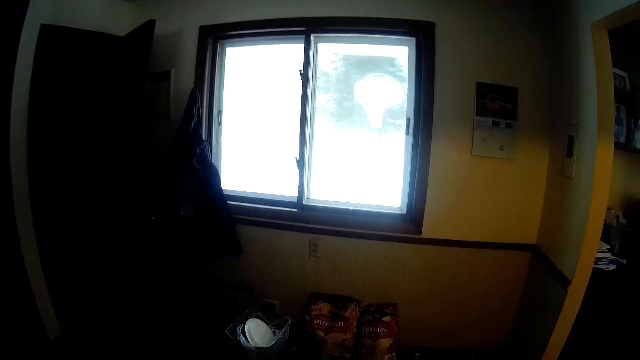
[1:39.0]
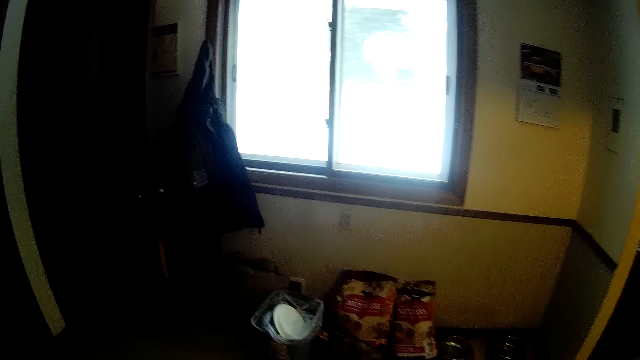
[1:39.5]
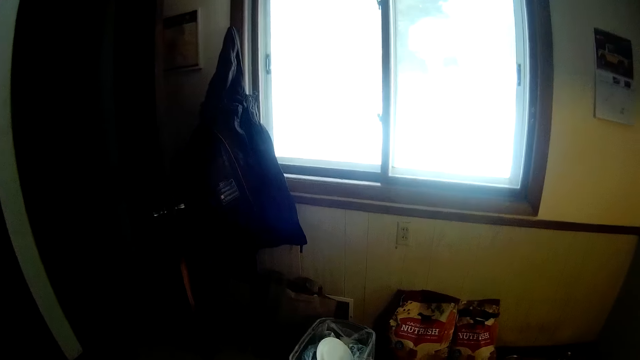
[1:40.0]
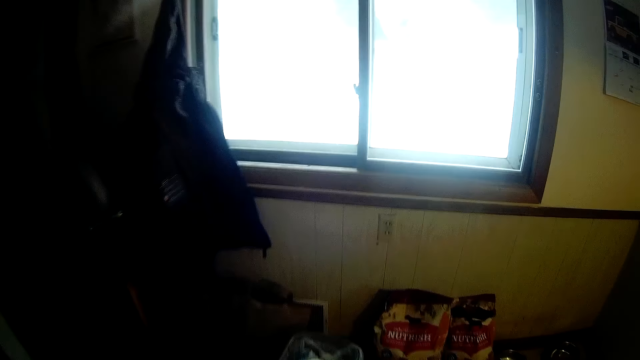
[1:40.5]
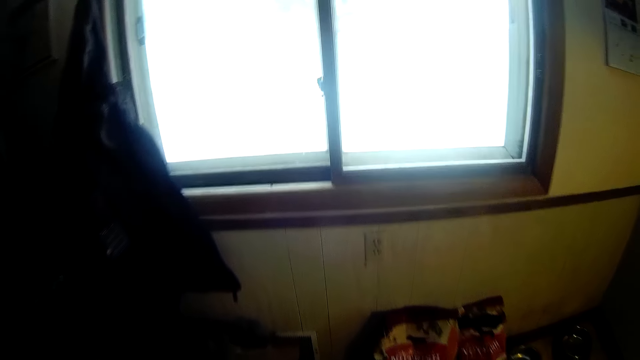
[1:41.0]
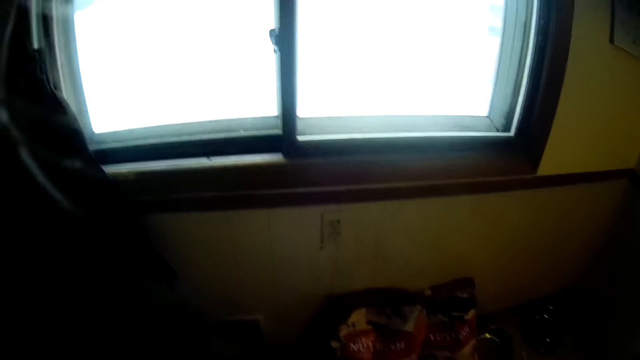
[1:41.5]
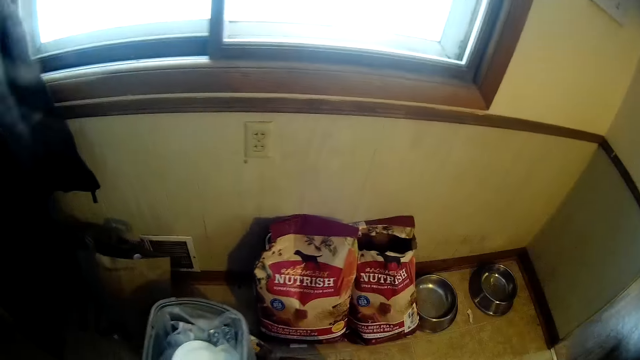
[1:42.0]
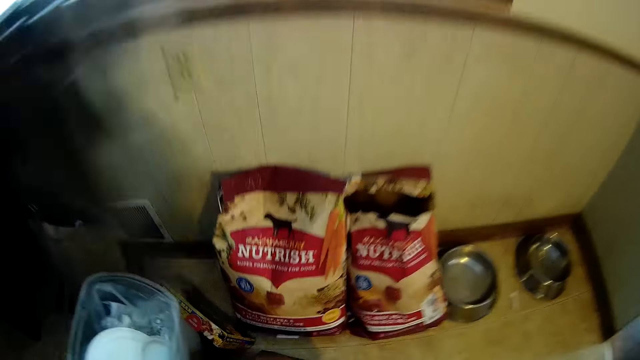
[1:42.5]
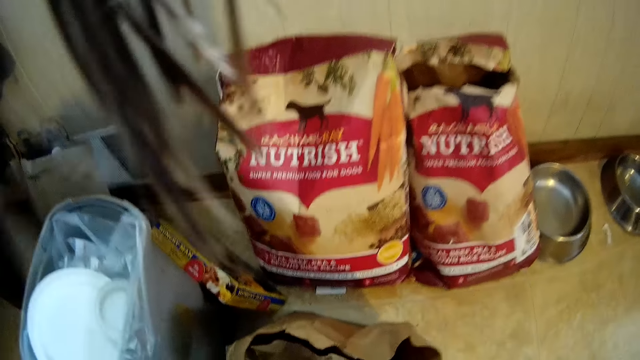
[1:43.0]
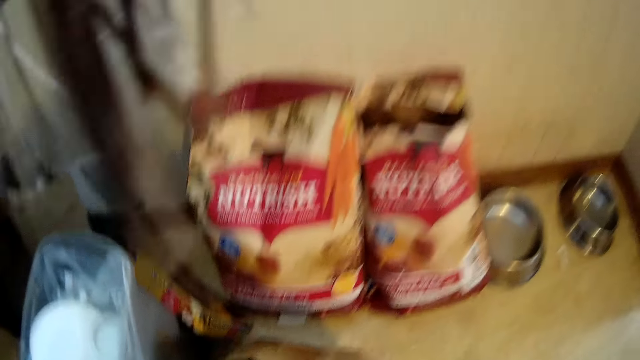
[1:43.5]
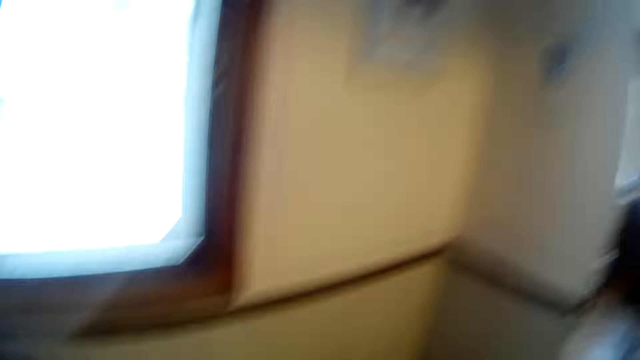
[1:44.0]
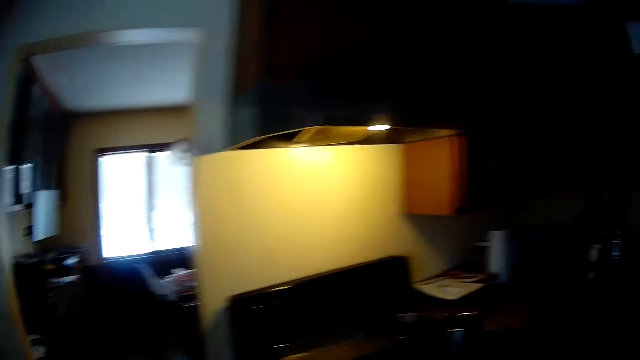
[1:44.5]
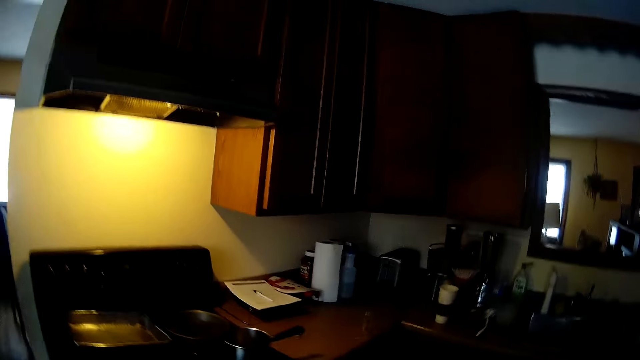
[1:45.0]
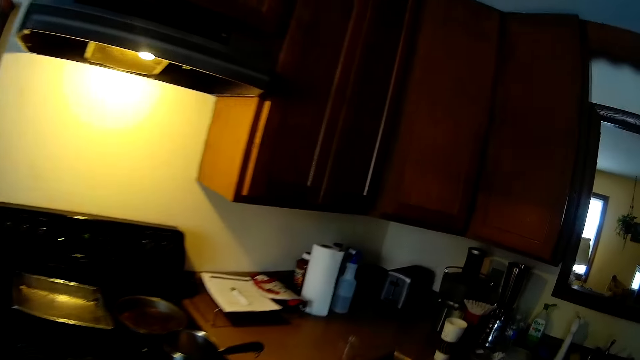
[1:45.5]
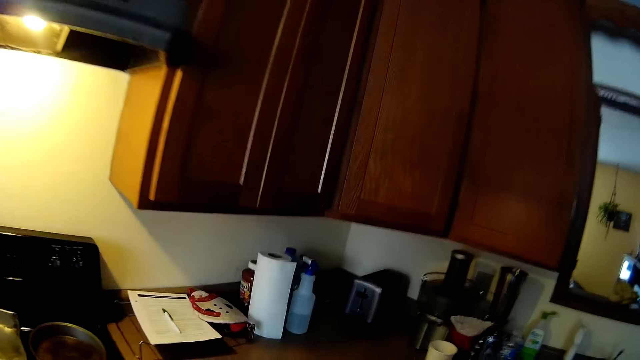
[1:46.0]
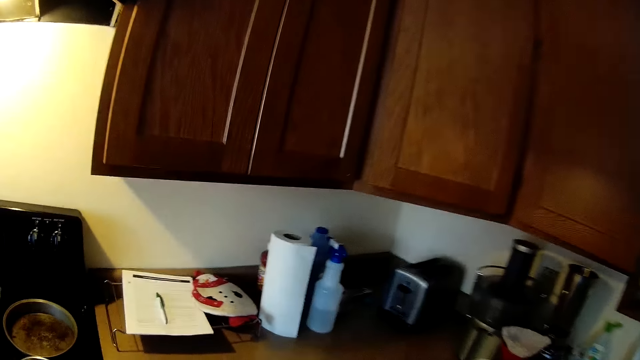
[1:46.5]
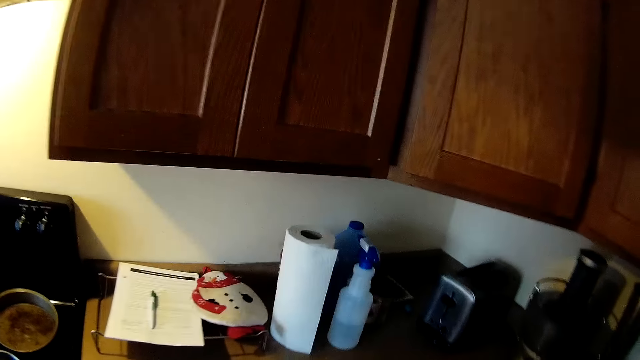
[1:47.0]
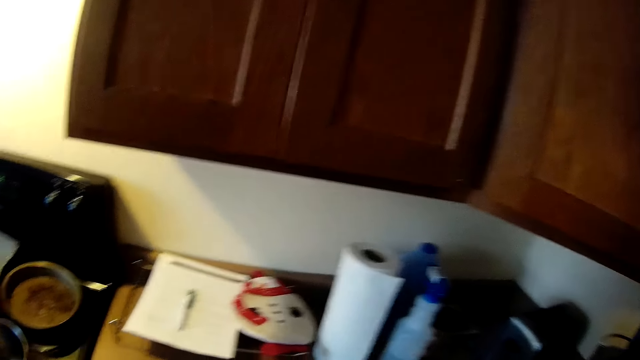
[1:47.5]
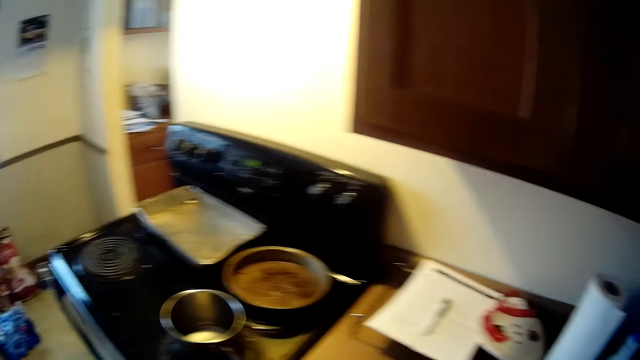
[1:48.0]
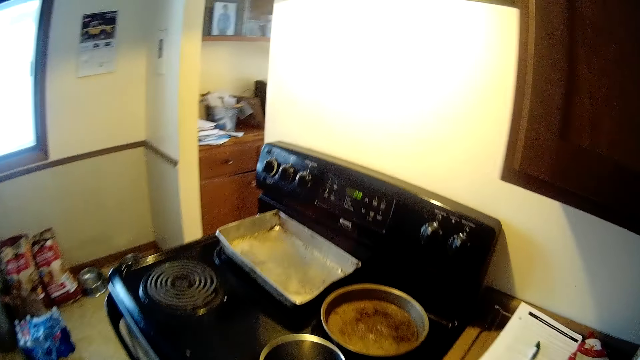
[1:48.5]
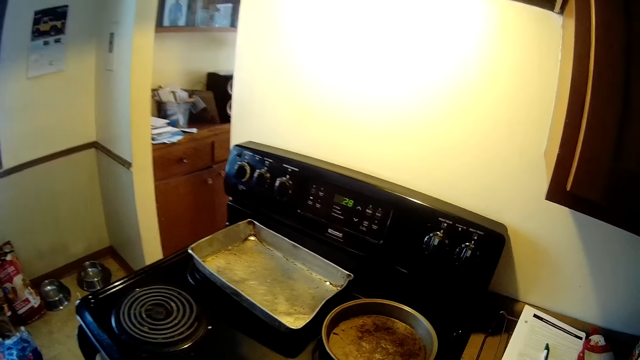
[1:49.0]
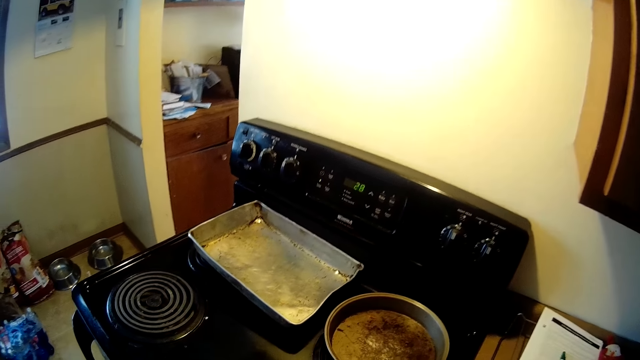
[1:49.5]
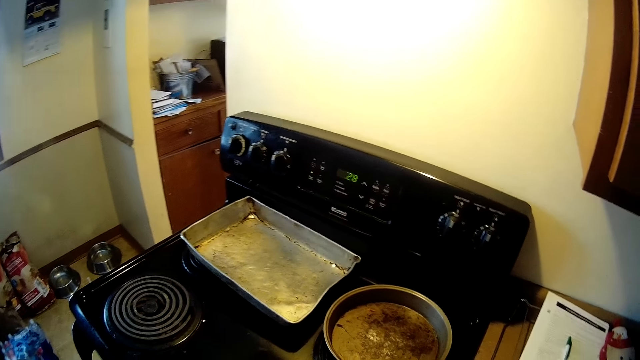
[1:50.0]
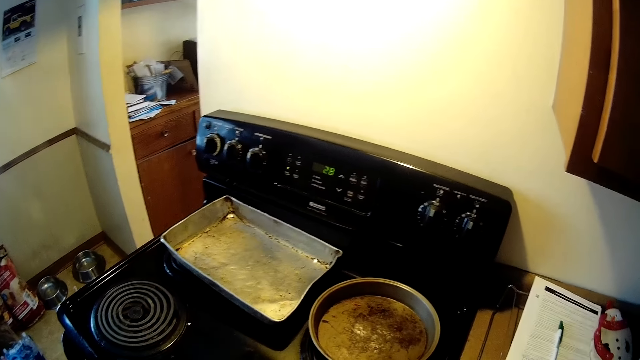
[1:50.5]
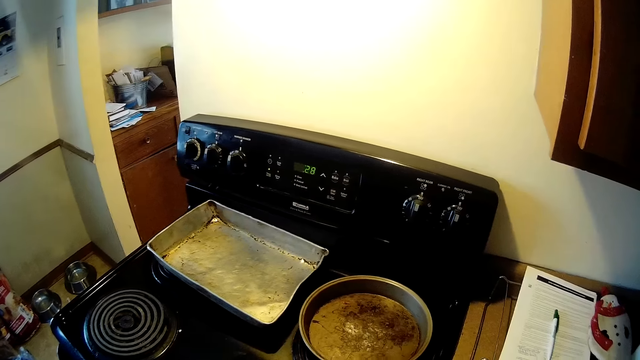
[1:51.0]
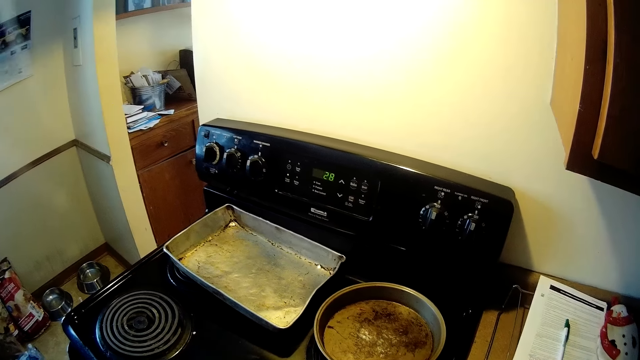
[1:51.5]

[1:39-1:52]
The camera wearer looks at the window. They look at the pot on the cooker.

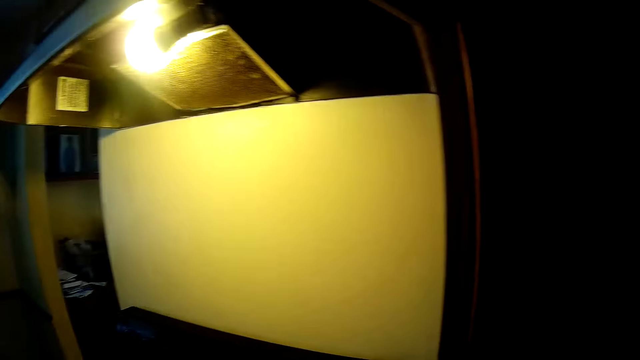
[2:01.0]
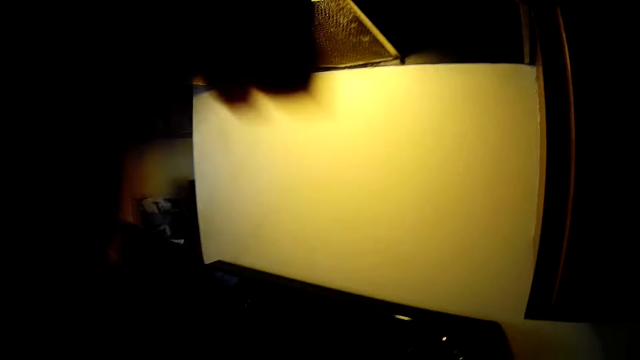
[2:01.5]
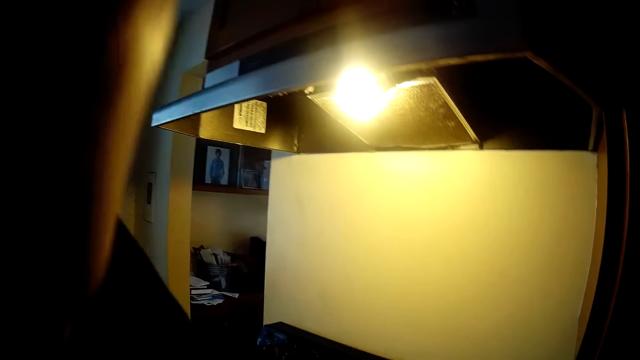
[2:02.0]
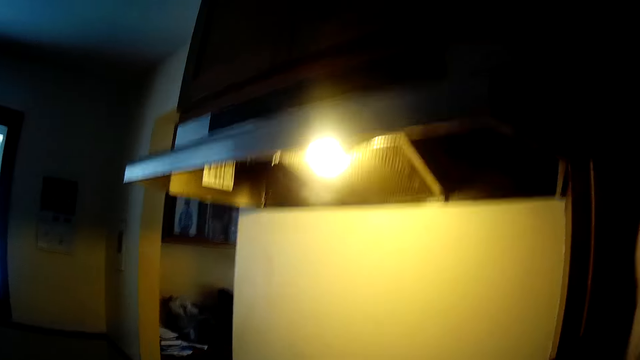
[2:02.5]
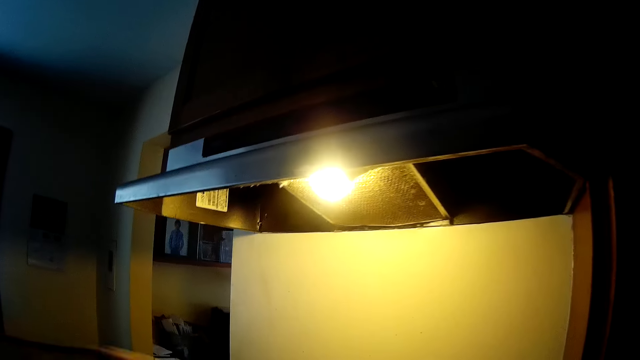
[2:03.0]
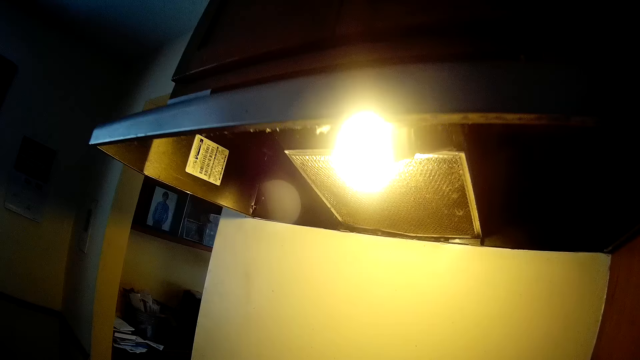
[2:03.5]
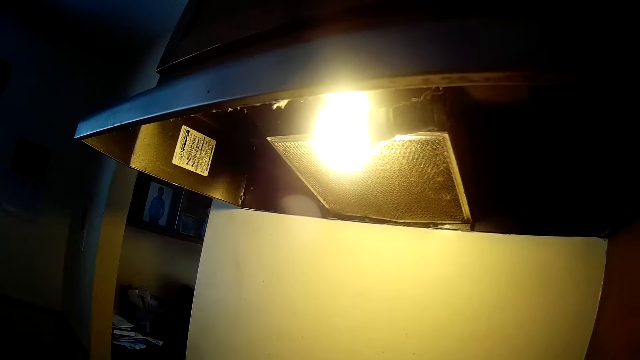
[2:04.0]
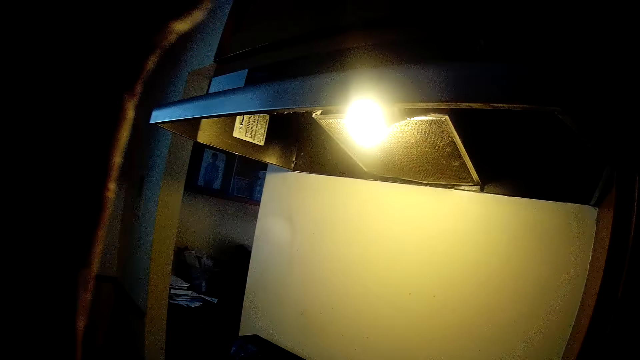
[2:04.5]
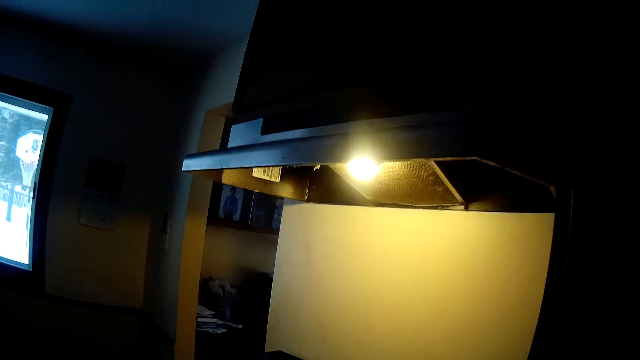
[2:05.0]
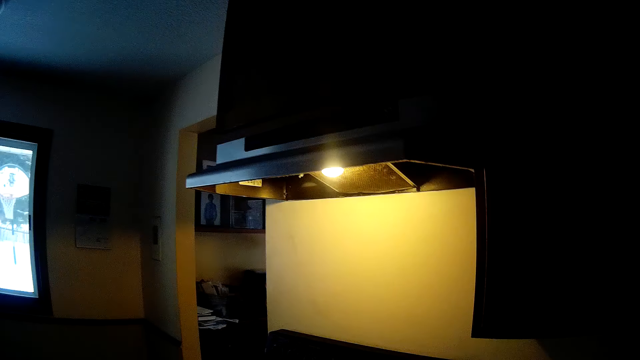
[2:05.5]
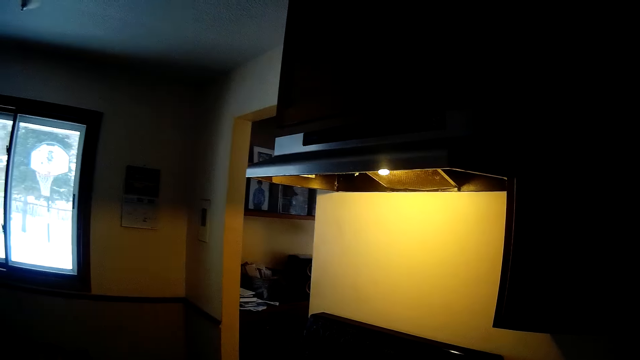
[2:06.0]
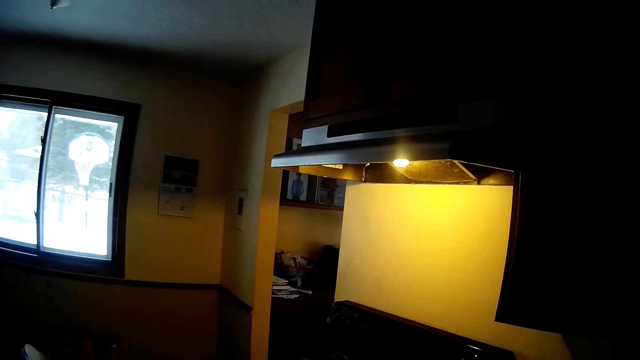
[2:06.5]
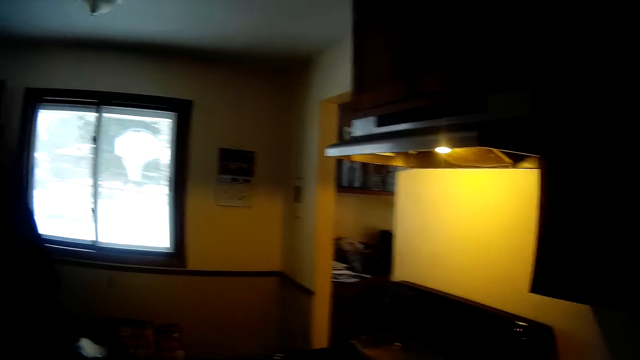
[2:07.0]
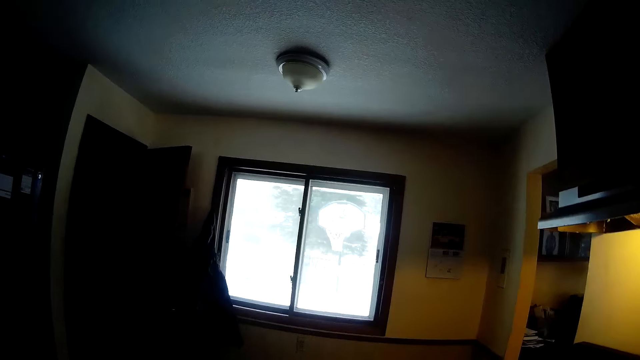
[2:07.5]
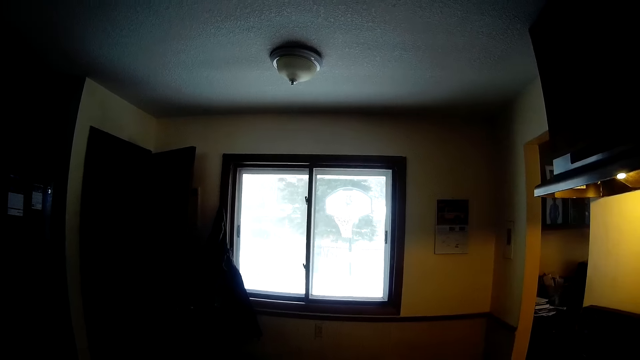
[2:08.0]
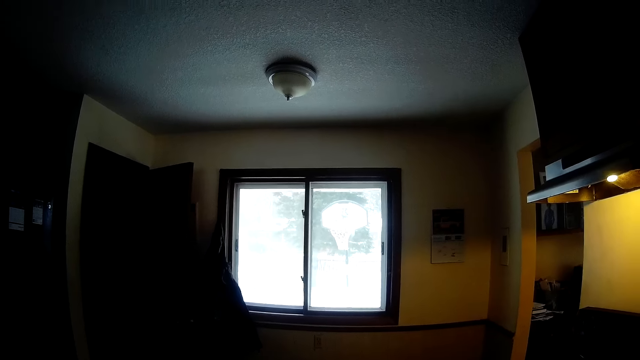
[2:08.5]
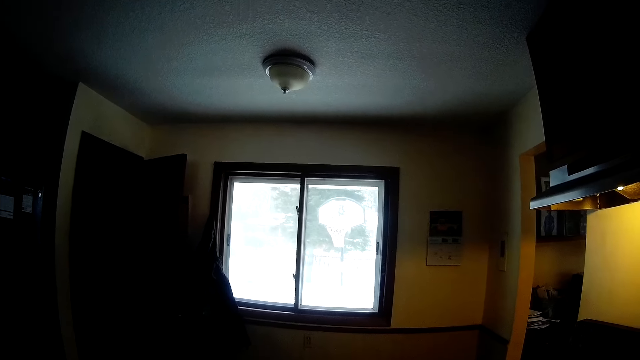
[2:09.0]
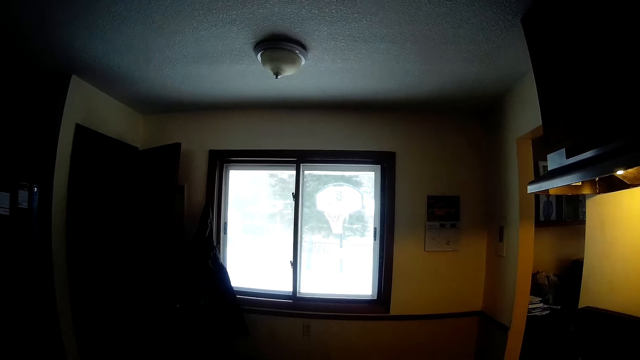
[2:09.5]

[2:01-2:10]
The camera wearer adjusts the camera.
